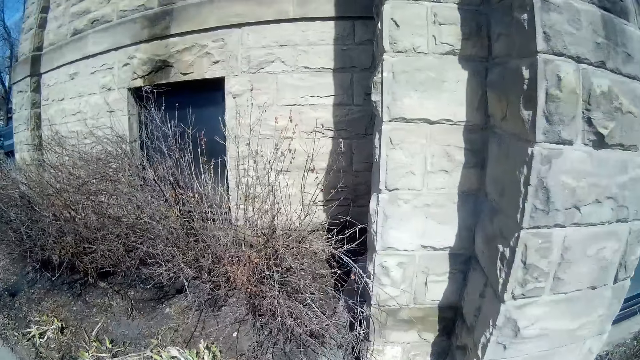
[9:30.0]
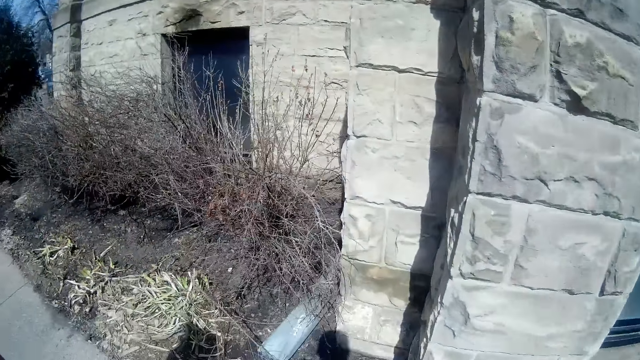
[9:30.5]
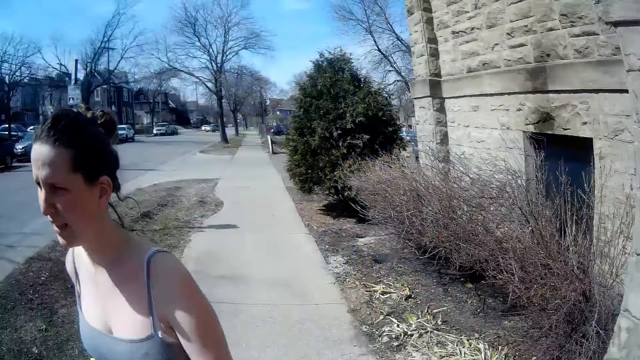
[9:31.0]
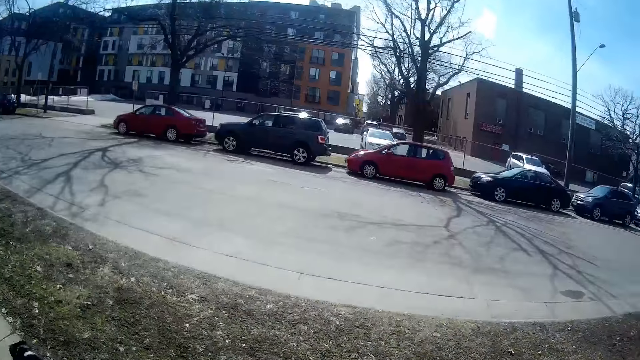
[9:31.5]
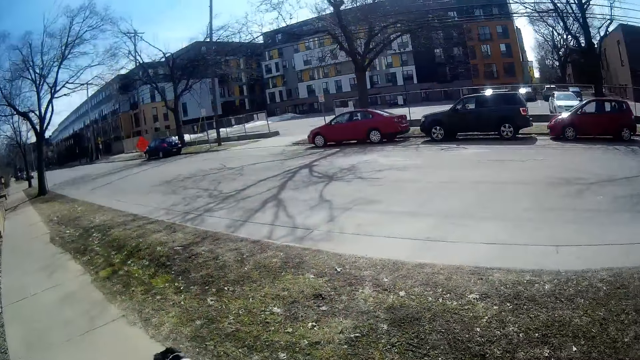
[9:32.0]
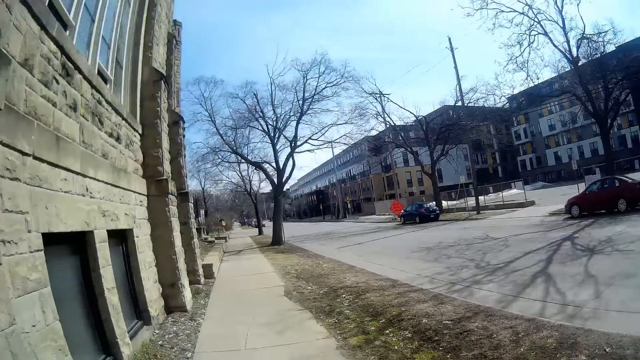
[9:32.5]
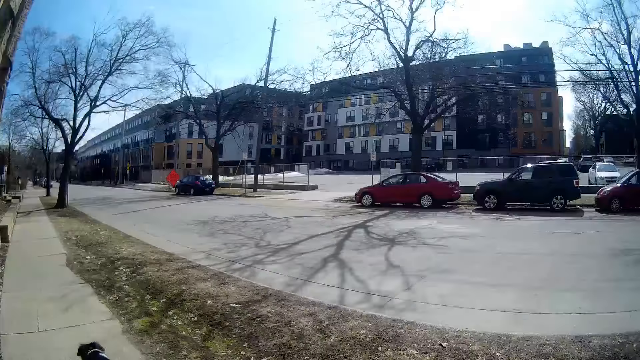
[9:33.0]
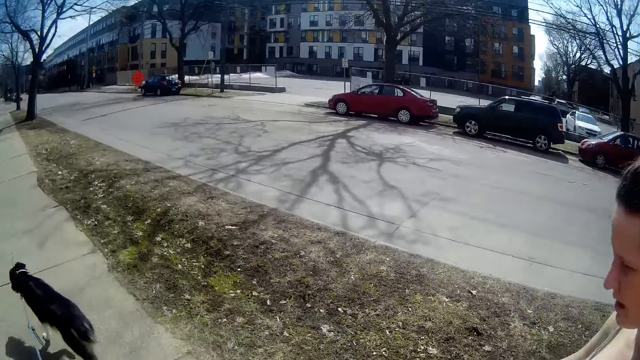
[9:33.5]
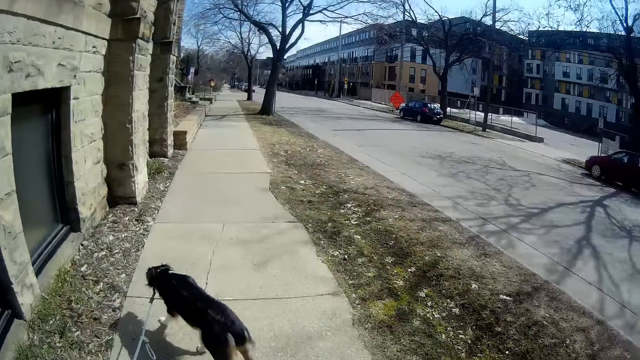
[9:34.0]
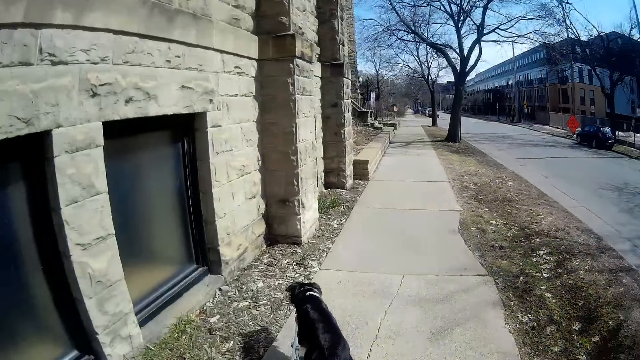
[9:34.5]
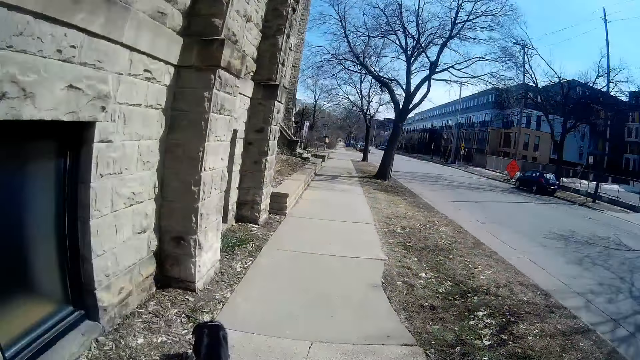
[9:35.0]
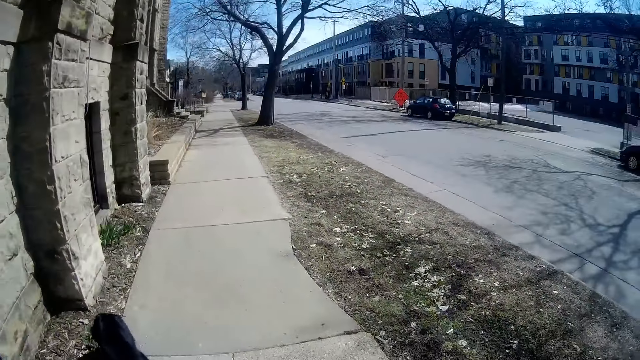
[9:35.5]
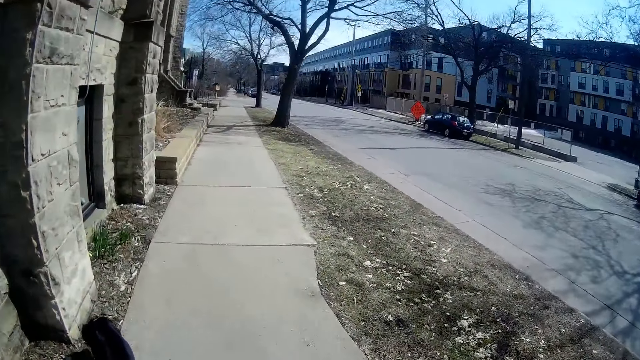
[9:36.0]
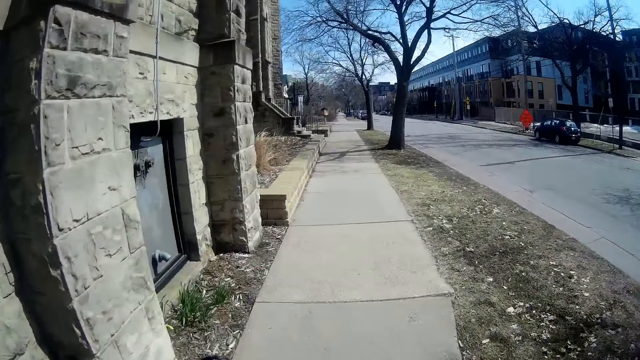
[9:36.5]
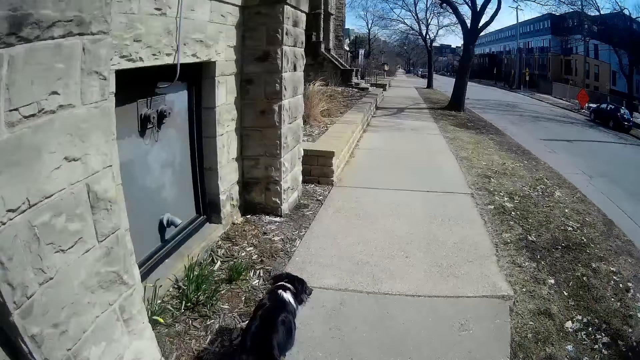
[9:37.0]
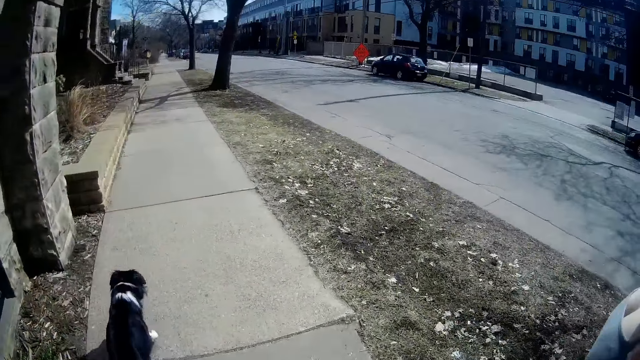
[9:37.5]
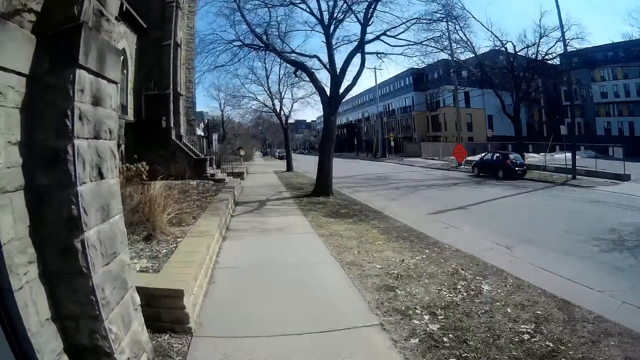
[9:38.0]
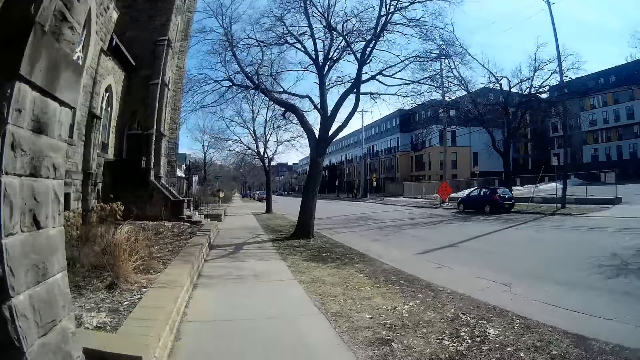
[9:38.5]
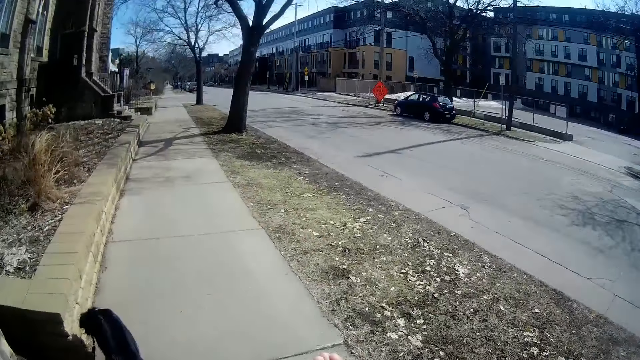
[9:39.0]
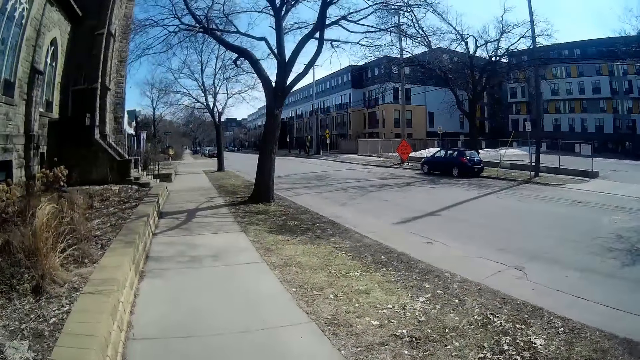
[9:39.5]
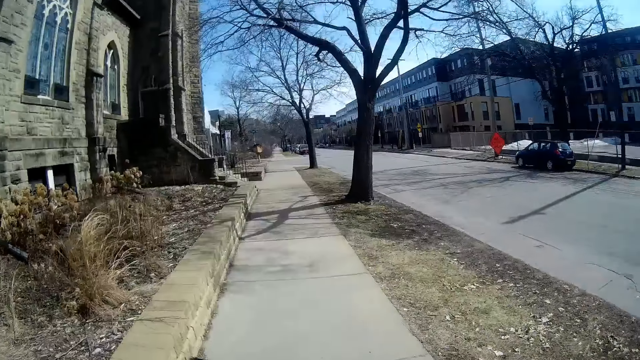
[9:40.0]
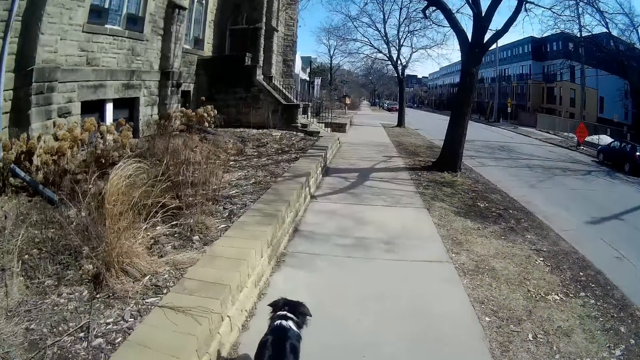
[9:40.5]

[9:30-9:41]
A lady walks around. The camera wearer walks a dog.

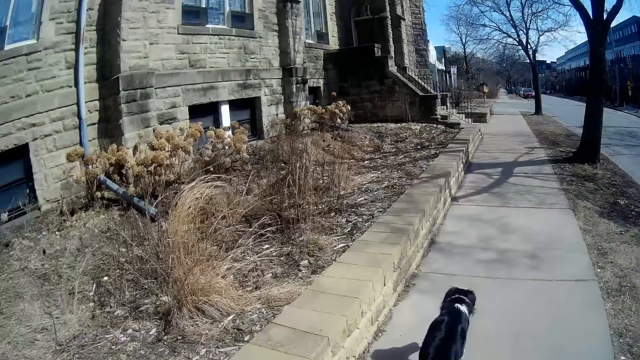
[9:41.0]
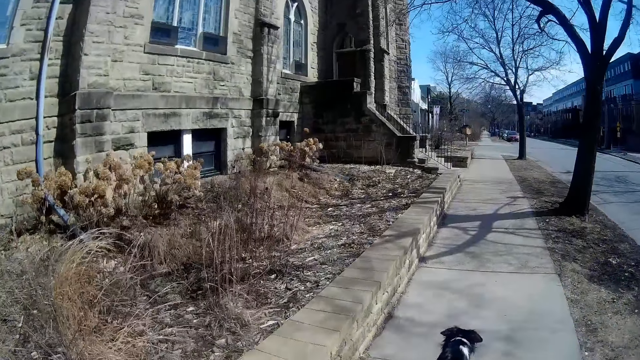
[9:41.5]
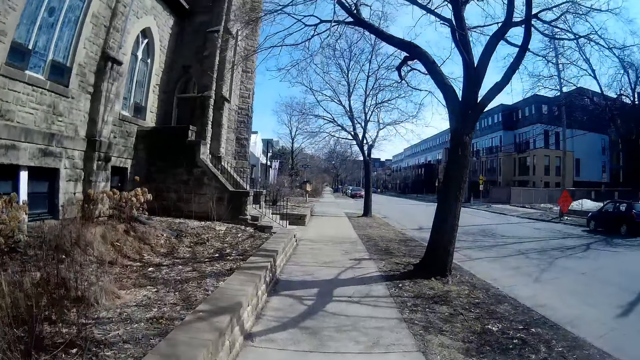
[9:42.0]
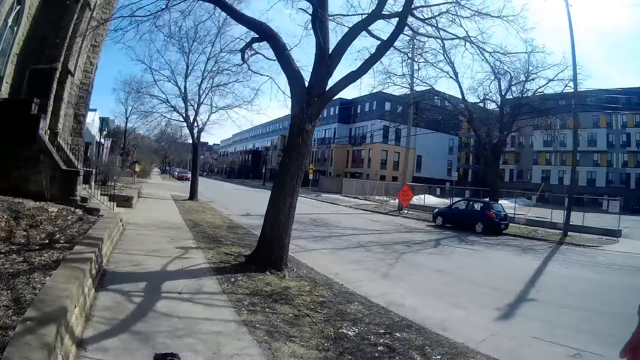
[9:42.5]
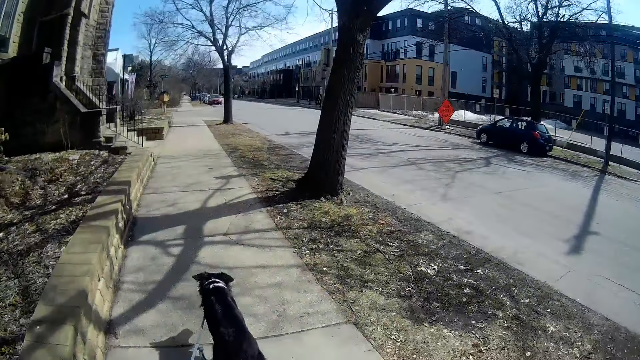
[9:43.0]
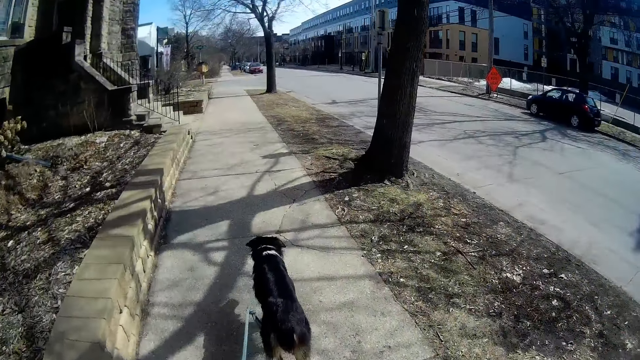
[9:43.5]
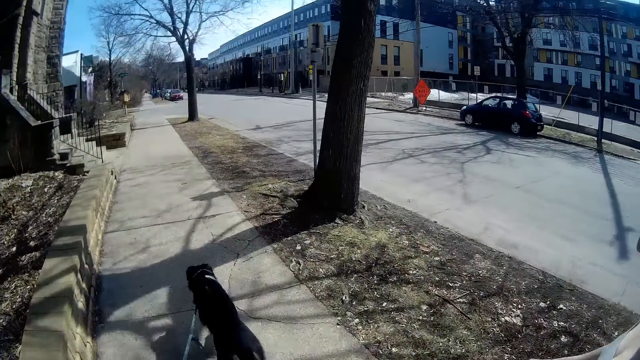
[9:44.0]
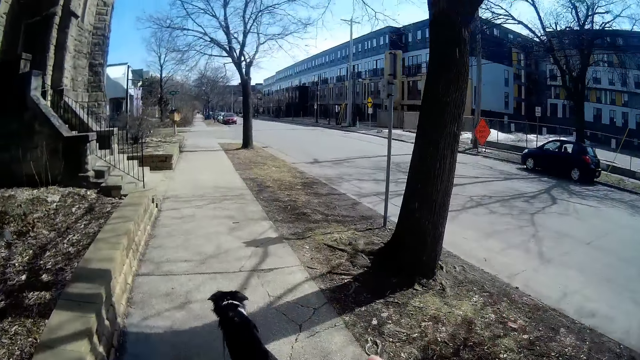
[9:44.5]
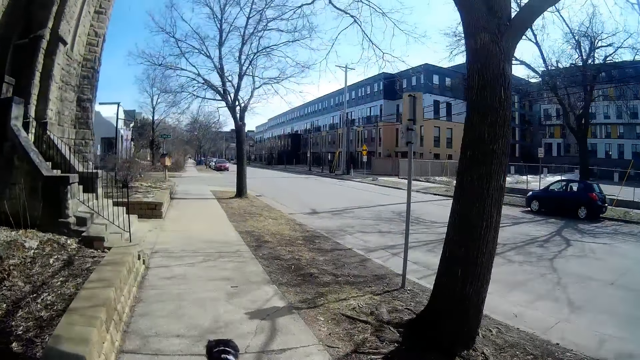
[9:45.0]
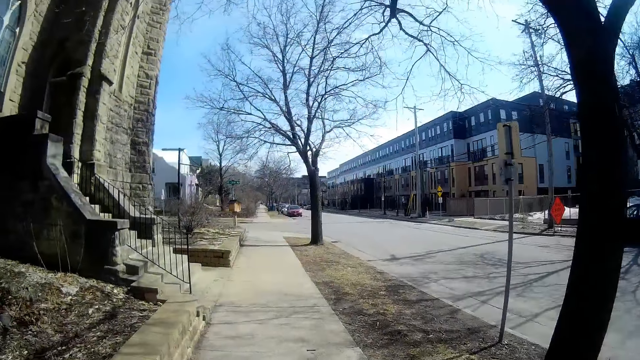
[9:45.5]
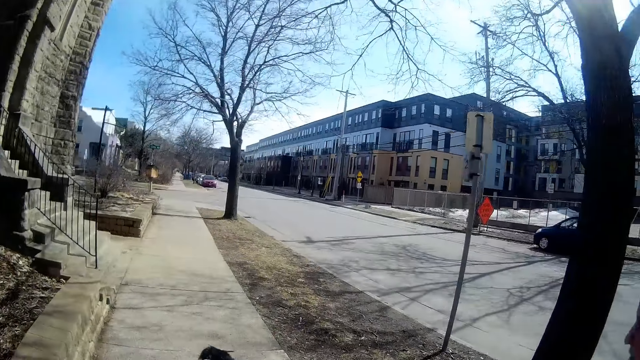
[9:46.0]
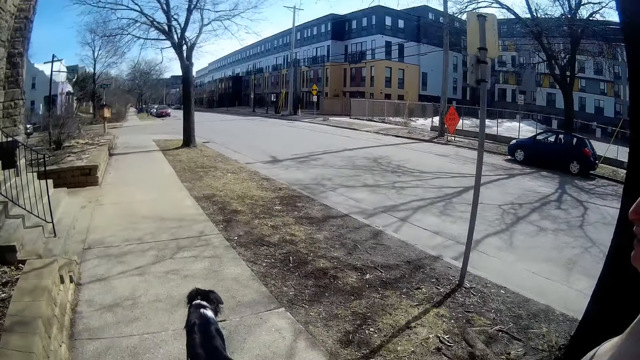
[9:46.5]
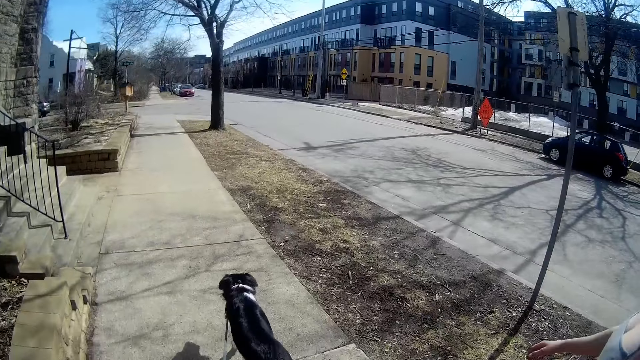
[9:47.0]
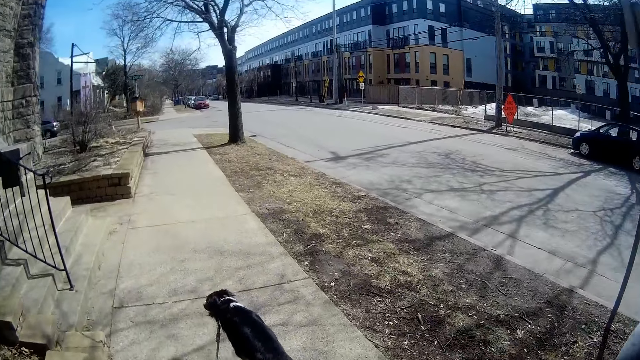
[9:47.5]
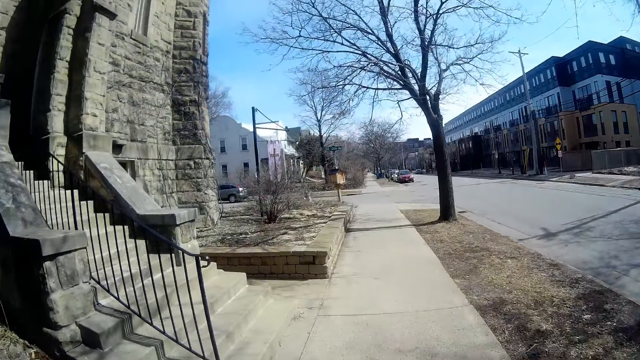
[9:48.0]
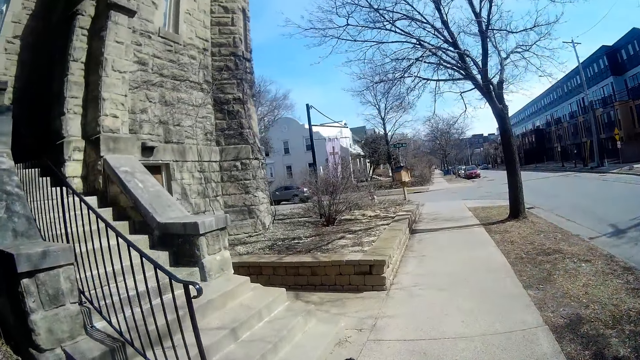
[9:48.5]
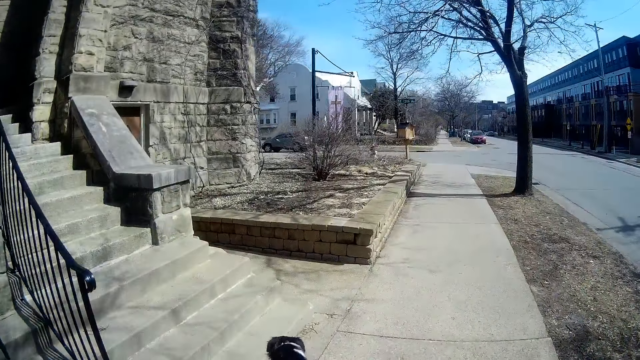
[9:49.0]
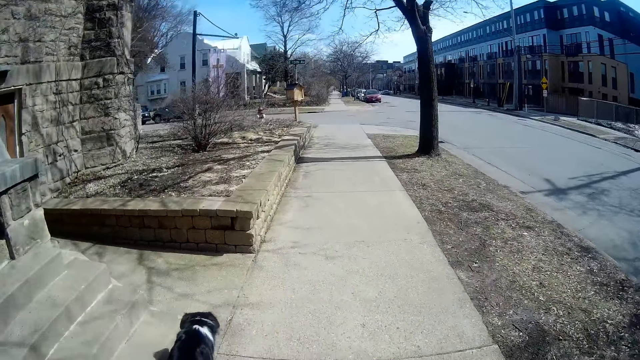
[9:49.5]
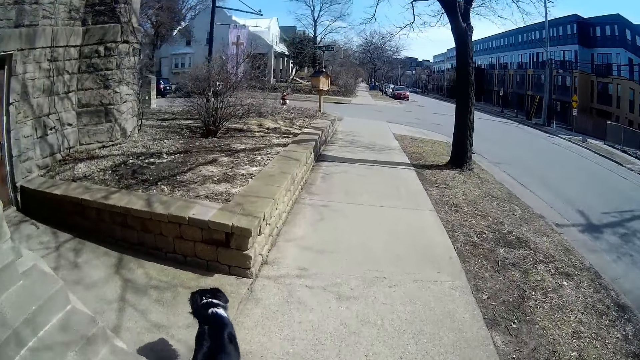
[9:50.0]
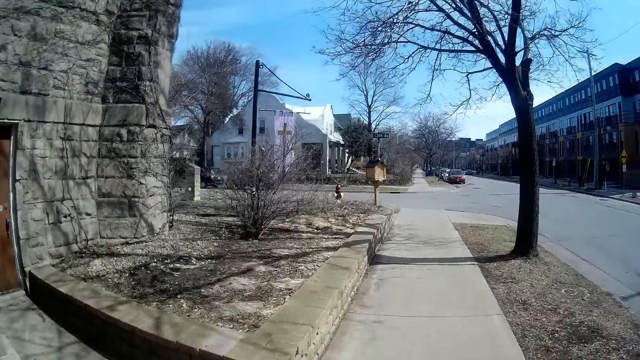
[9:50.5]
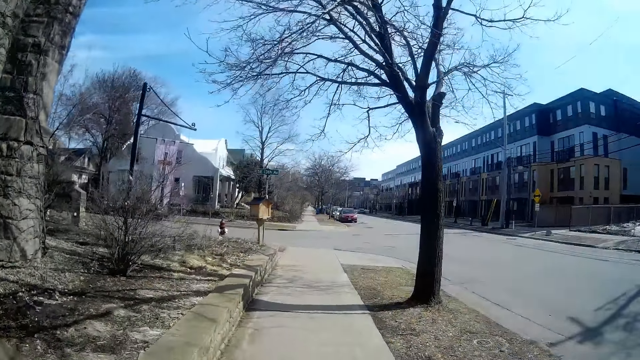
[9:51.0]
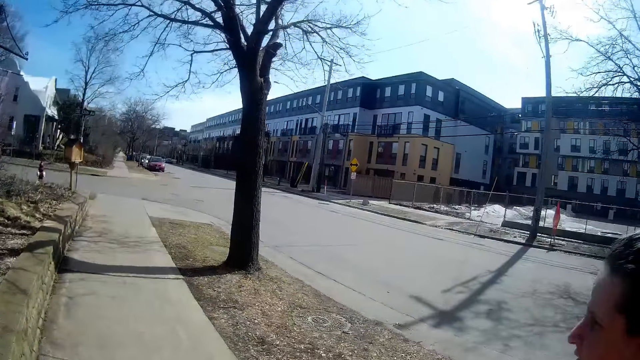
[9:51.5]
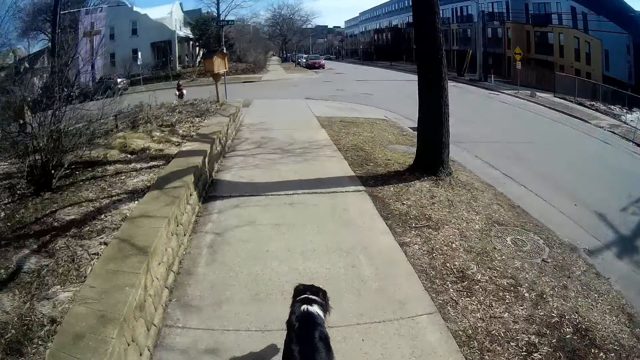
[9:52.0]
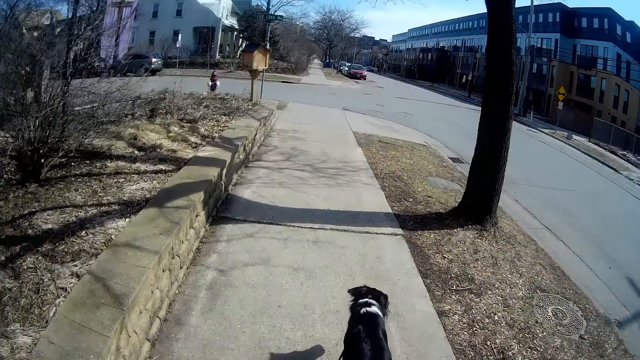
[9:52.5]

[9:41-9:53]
A lady moves a hand. The lady moves a hand again.
